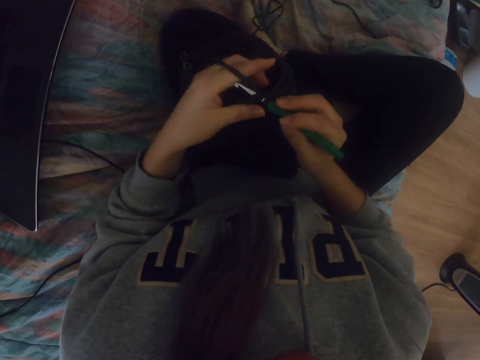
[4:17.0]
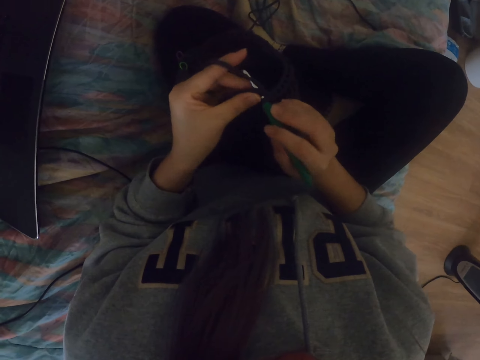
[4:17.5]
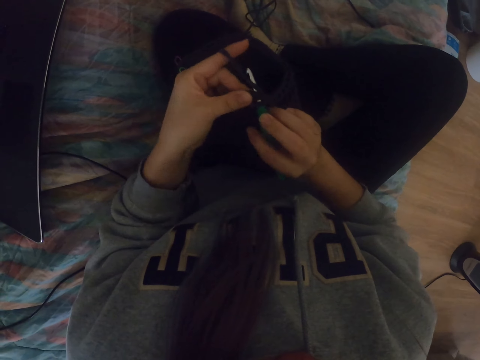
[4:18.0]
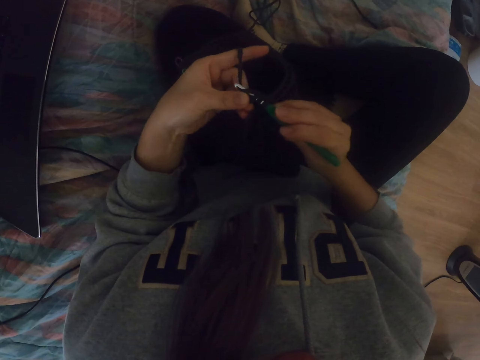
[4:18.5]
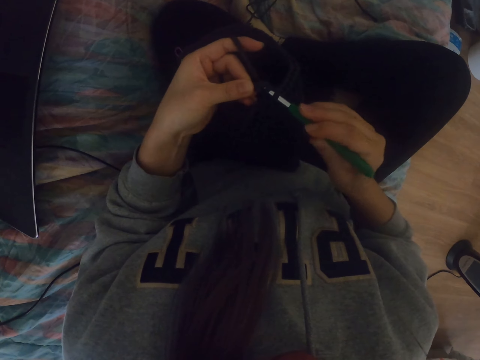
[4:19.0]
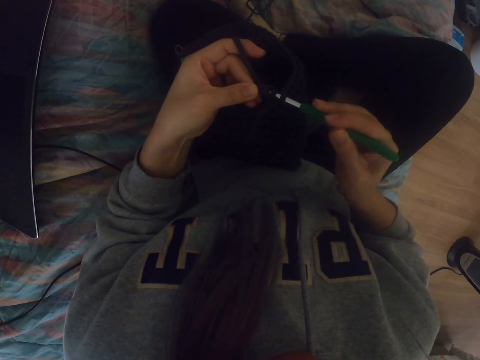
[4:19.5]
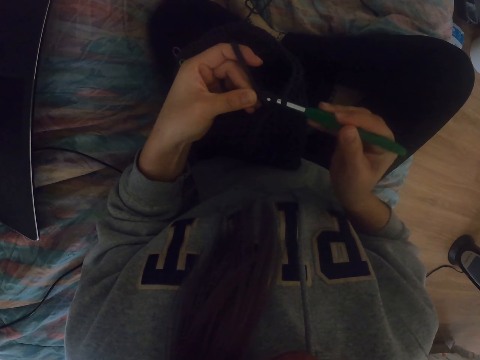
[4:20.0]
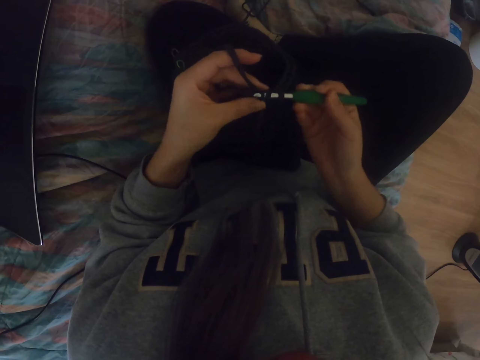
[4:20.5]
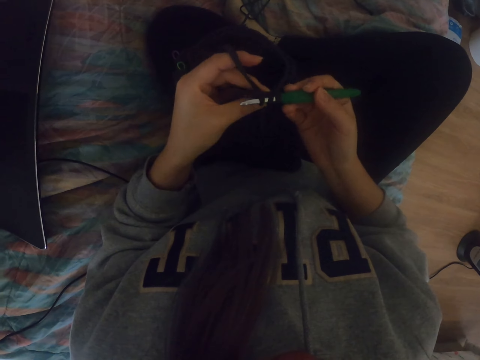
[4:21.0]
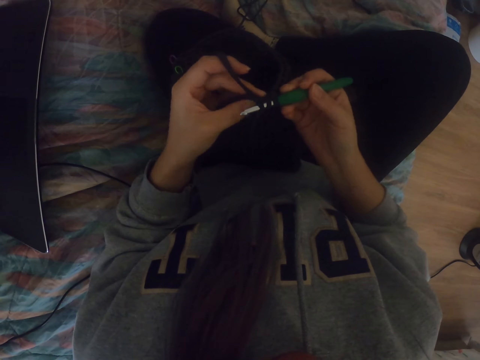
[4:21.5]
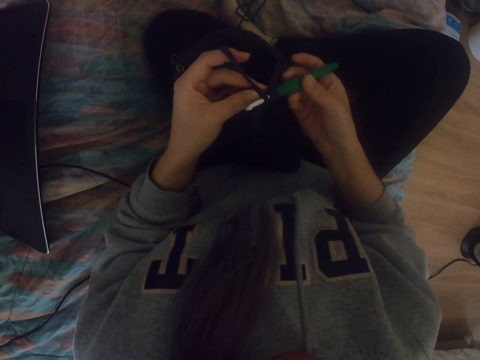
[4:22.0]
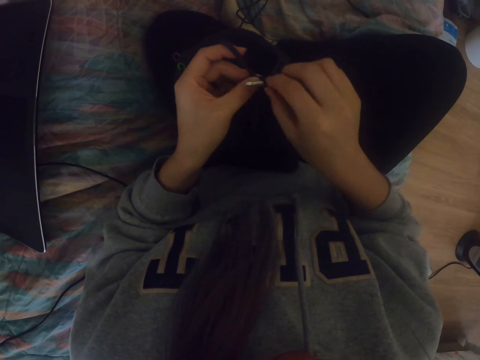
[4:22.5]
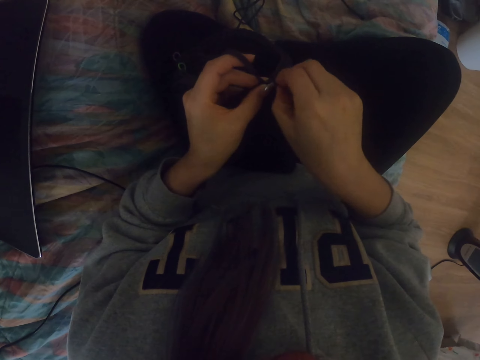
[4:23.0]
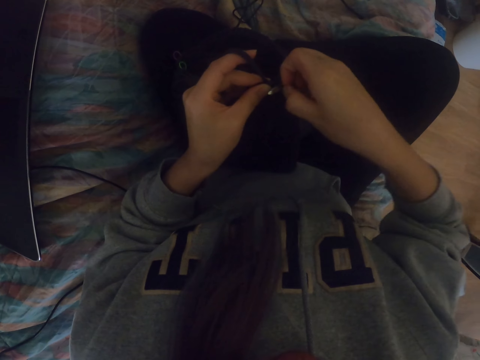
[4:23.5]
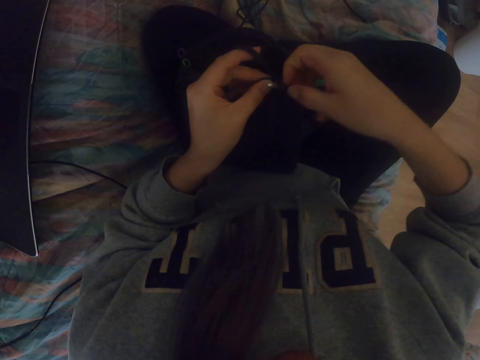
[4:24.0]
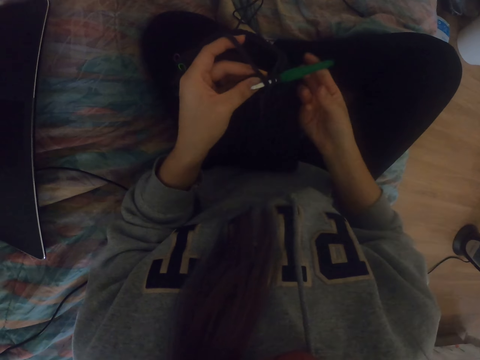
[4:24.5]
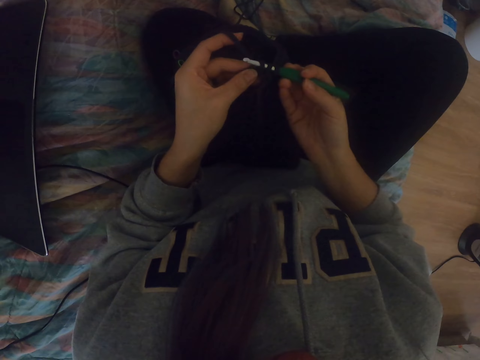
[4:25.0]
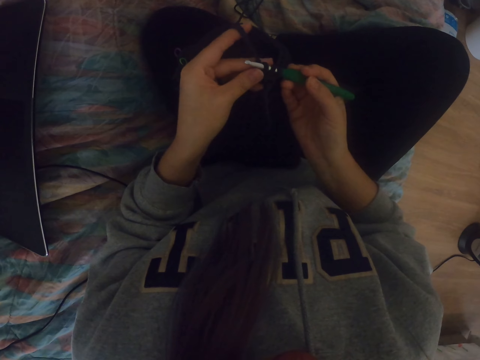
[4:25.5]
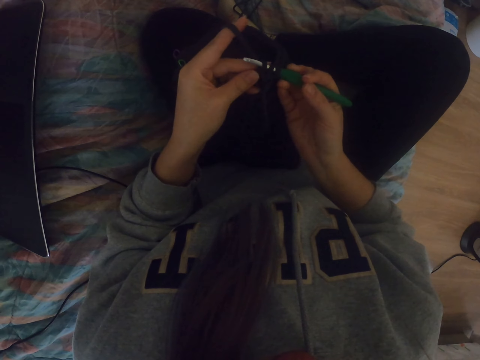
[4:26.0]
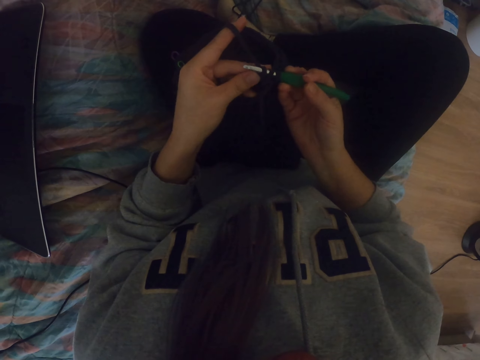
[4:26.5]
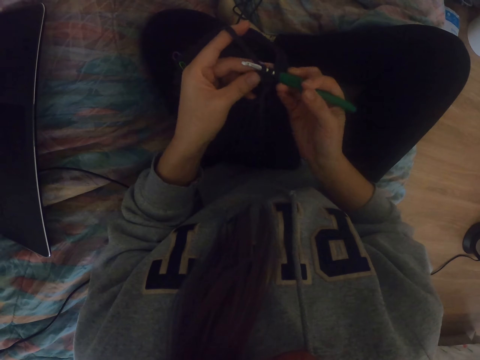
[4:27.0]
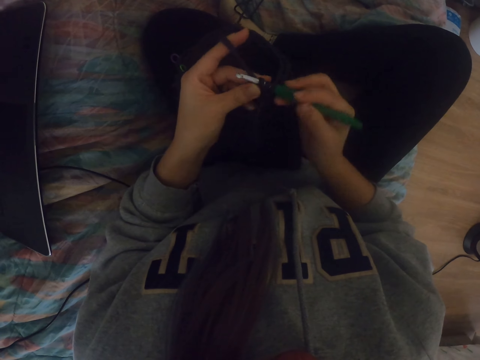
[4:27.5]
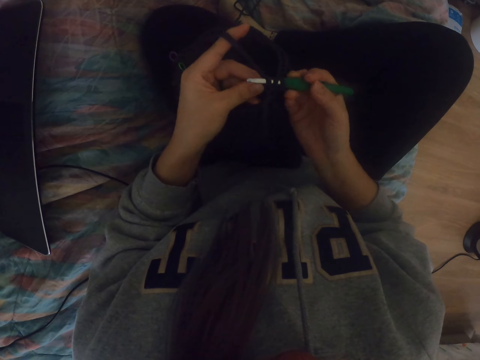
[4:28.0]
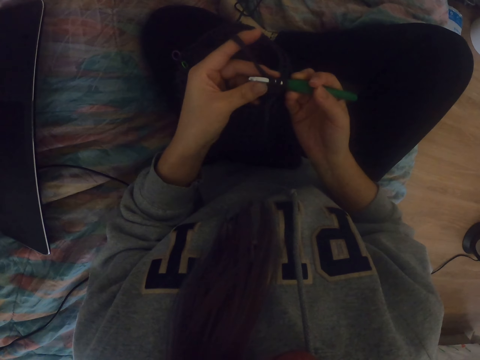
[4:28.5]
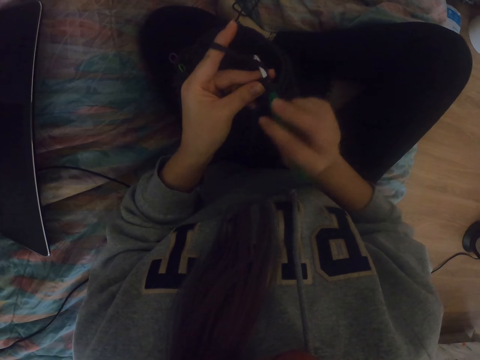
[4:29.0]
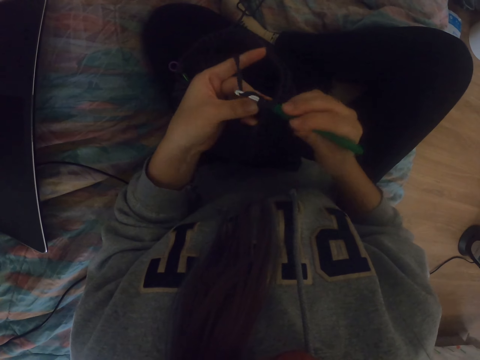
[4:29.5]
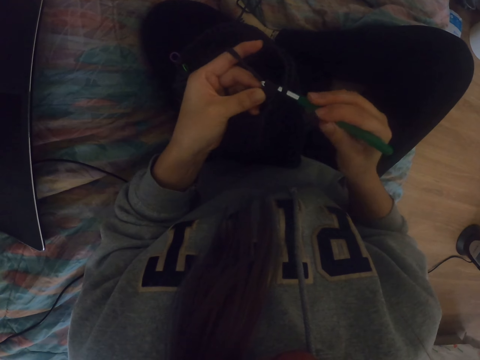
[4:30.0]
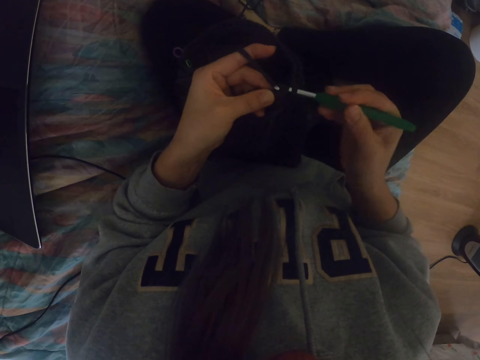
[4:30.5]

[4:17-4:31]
The camera wearer holds the crochet hook. They knit the fabric. They adjust the yarn. They hold the crochet hook. They knit the fabric.

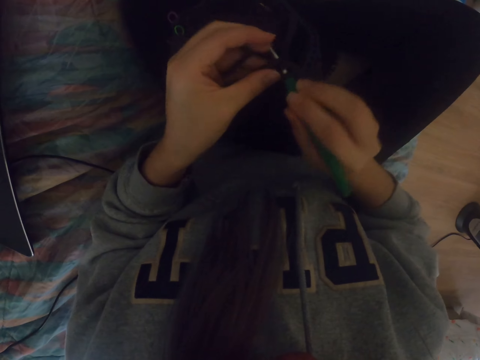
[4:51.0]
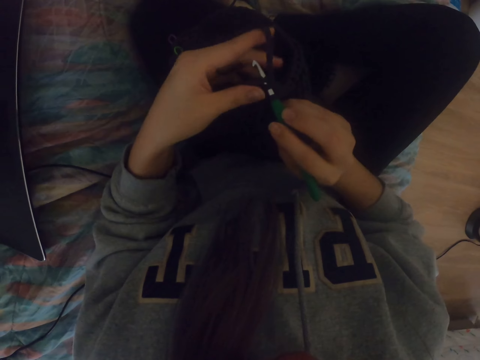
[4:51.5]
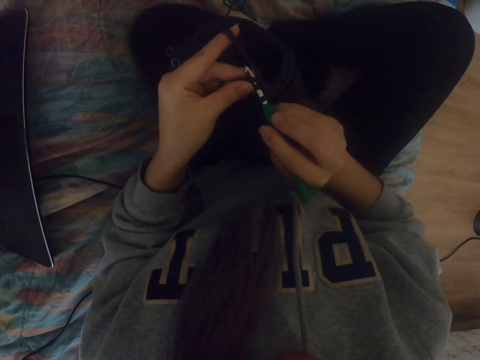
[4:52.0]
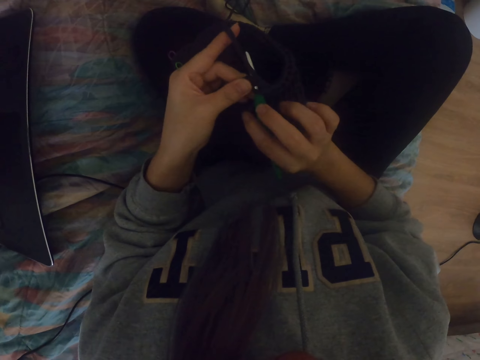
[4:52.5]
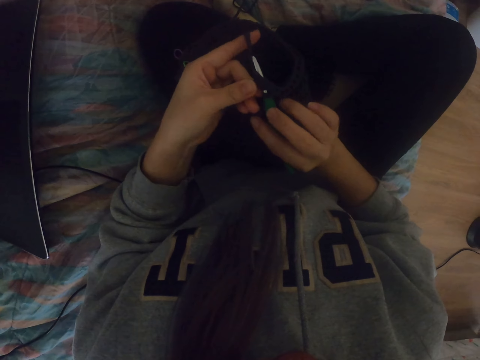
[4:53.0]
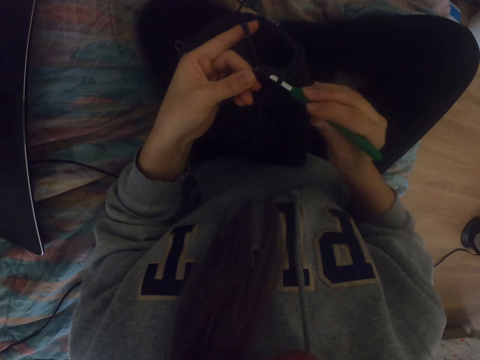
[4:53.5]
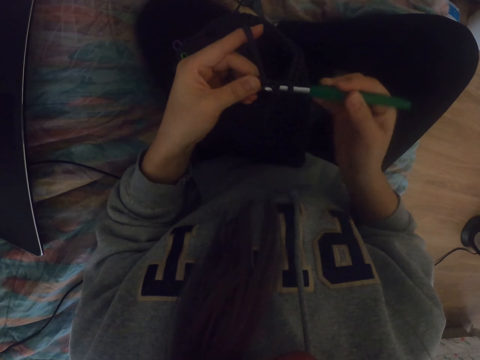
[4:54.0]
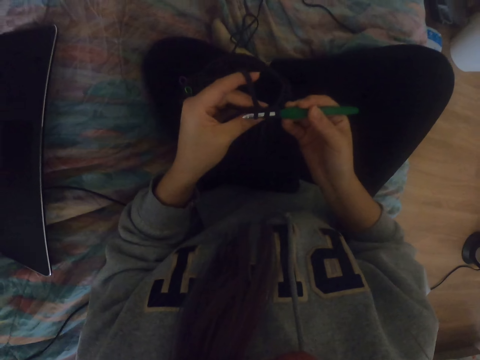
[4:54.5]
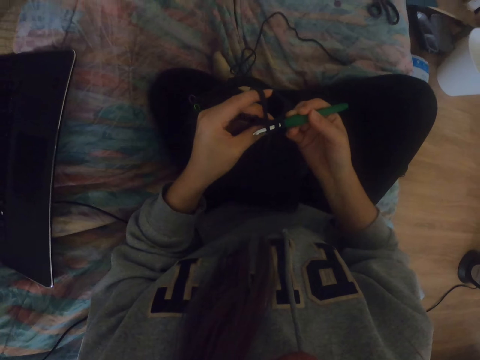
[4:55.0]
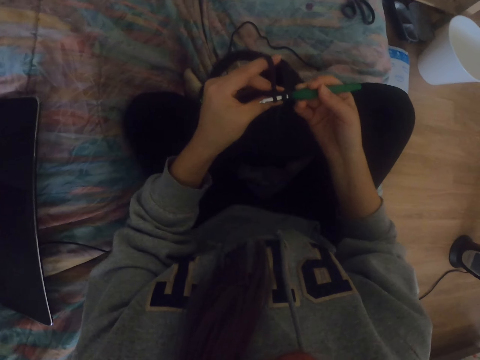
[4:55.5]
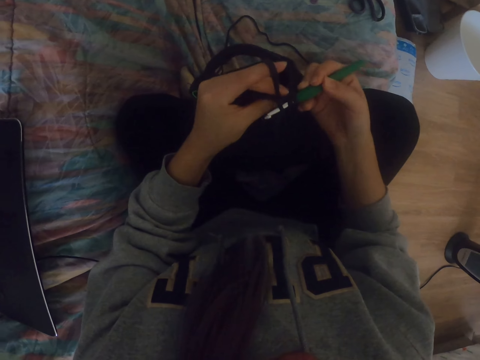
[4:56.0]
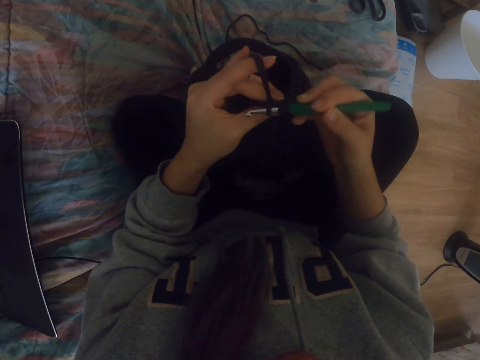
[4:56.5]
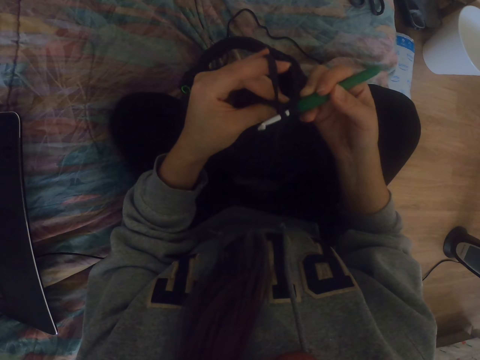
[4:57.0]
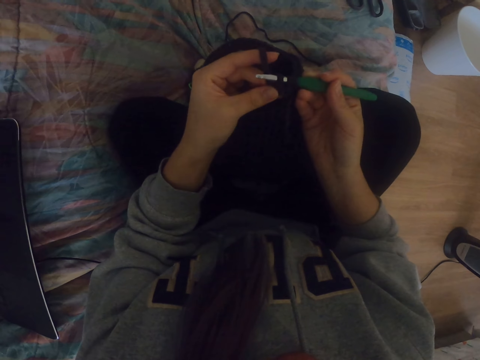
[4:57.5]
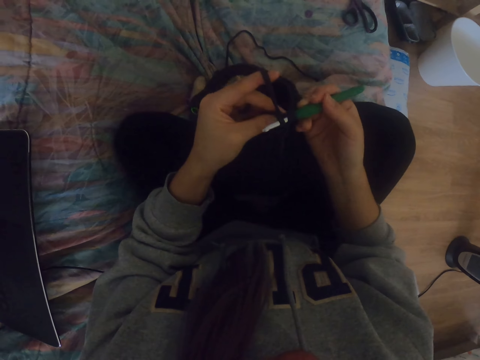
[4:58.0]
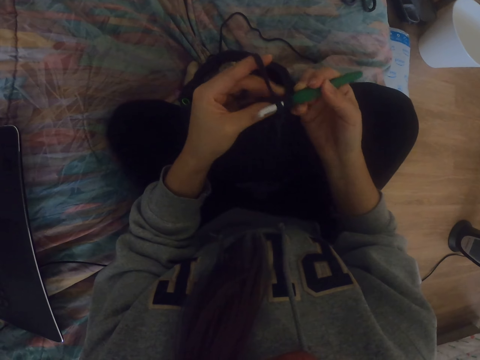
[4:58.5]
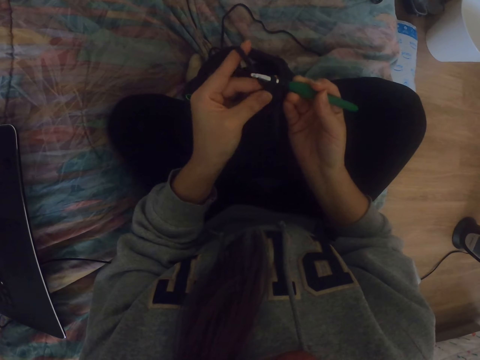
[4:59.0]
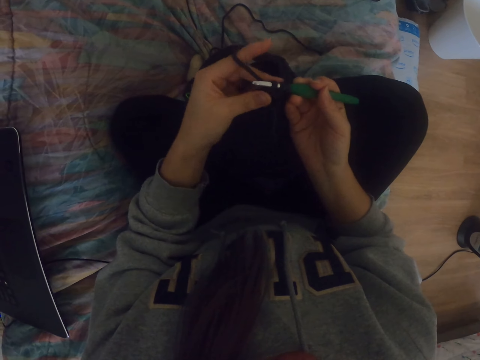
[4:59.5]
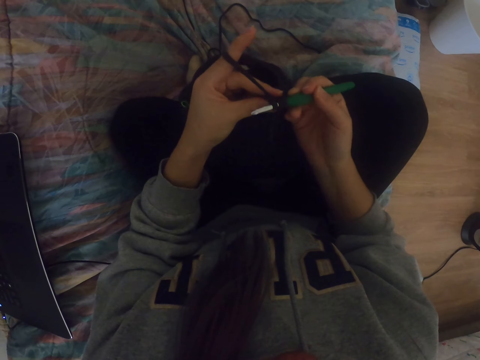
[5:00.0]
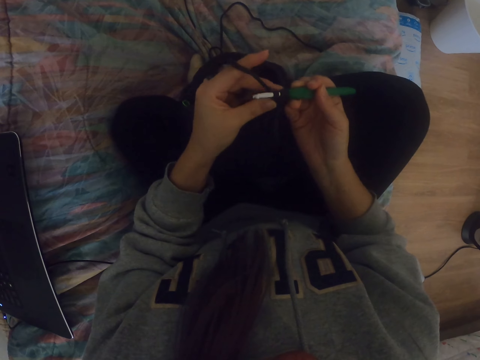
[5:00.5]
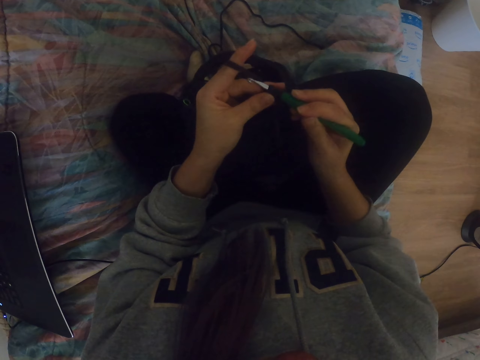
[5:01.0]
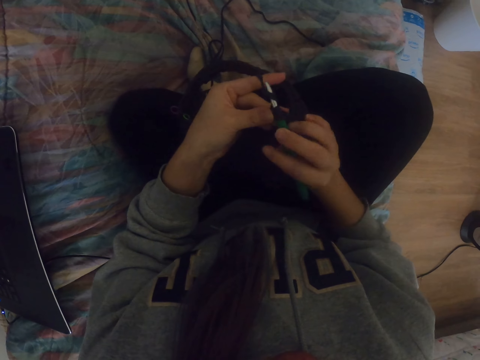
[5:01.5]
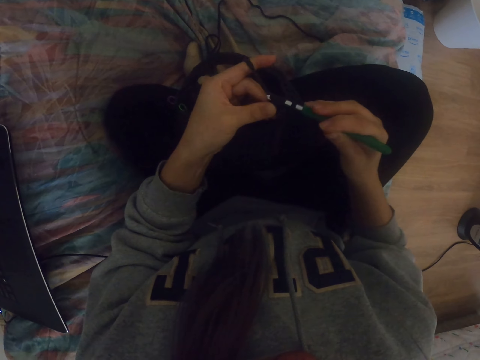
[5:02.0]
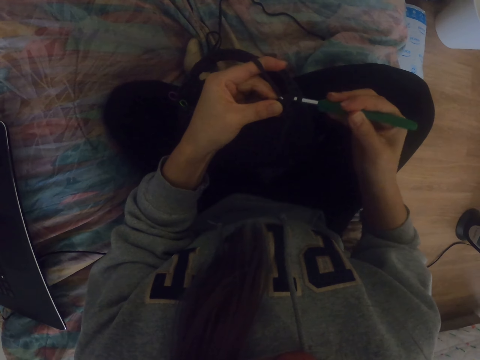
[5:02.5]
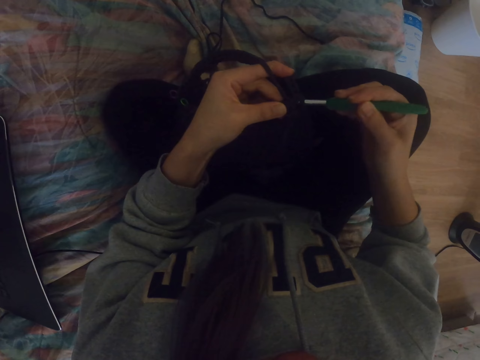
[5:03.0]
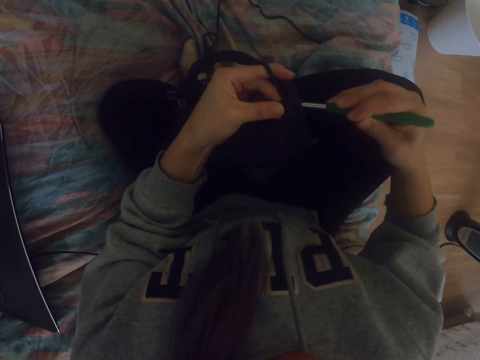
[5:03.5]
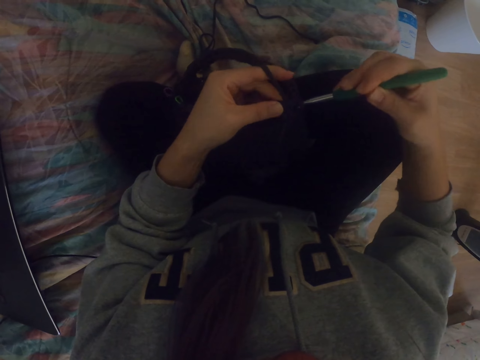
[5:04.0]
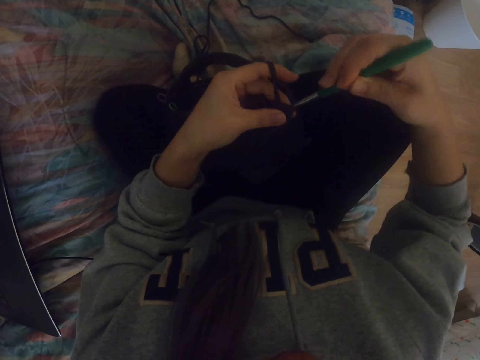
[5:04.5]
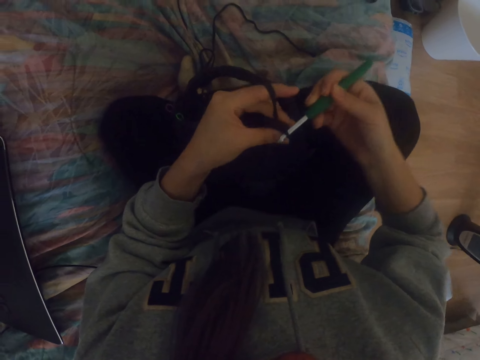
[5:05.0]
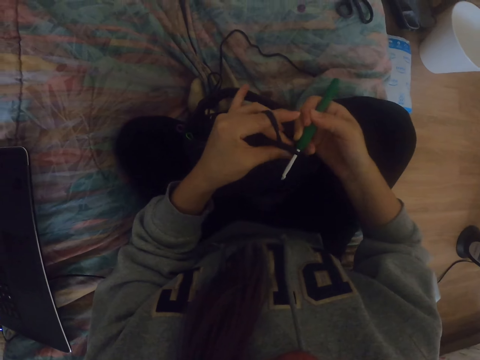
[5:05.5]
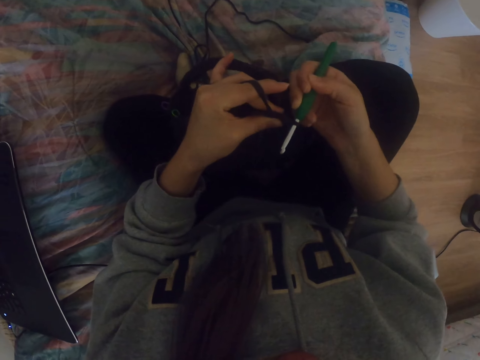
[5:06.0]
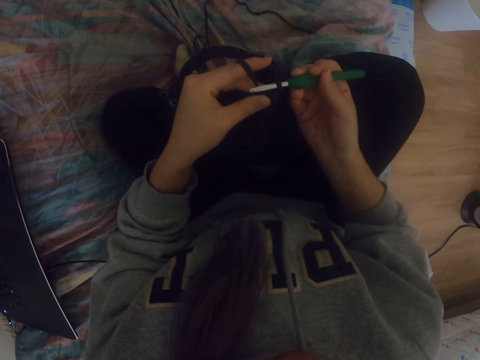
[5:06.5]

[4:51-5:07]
The camera wearer raises the thread with the finger. They pull the thread with the crochet. They push the crochet. They adjust the fabric. They pull the crochet. They knit the fabric. They pull the thread with the crochet.
